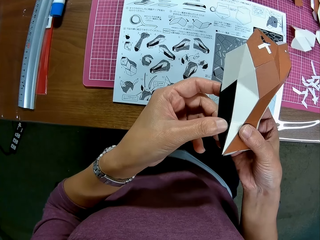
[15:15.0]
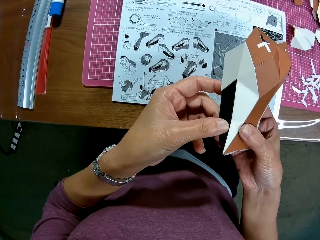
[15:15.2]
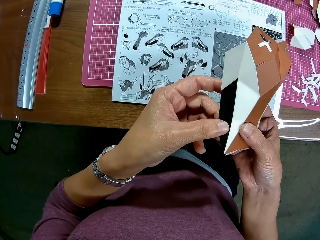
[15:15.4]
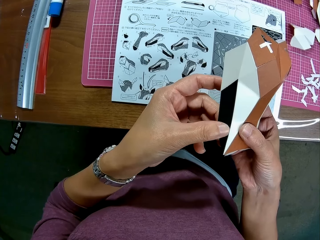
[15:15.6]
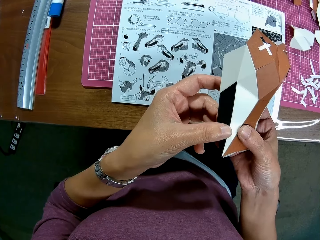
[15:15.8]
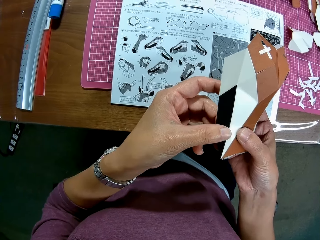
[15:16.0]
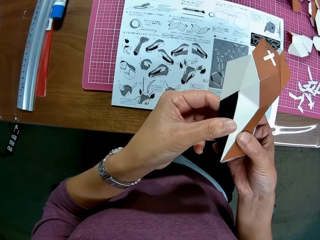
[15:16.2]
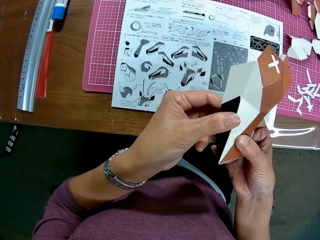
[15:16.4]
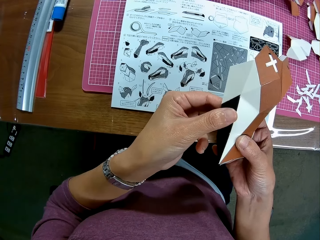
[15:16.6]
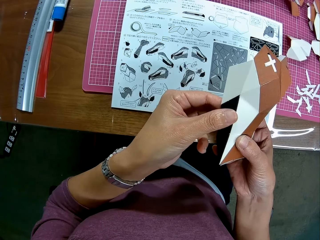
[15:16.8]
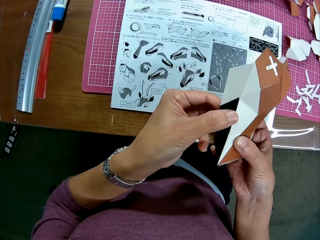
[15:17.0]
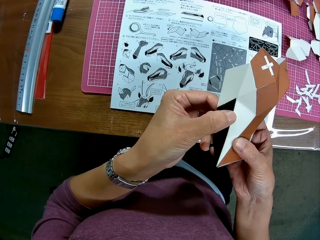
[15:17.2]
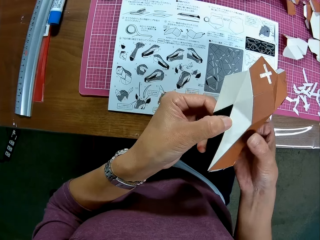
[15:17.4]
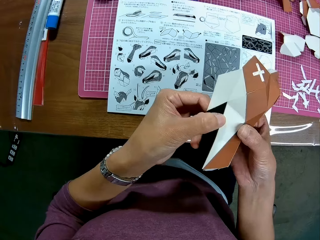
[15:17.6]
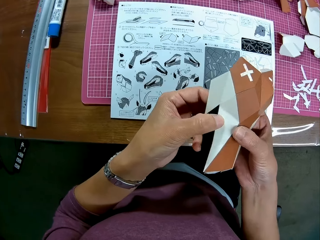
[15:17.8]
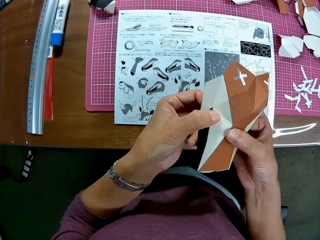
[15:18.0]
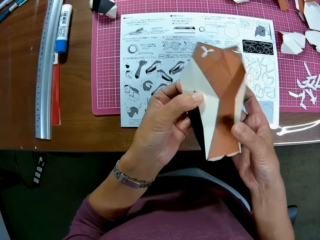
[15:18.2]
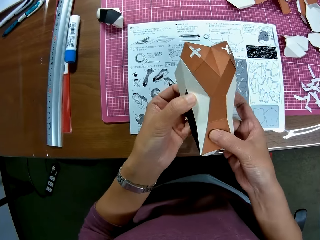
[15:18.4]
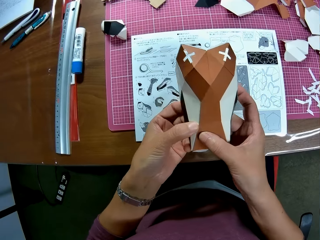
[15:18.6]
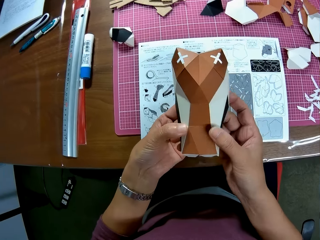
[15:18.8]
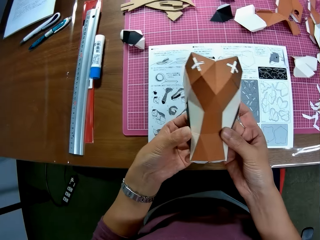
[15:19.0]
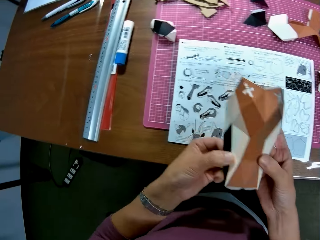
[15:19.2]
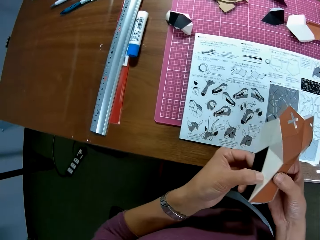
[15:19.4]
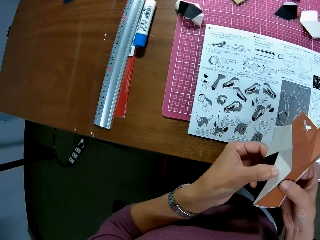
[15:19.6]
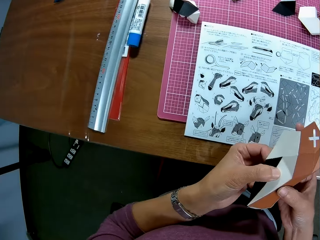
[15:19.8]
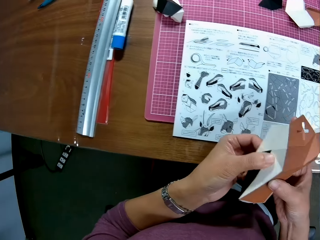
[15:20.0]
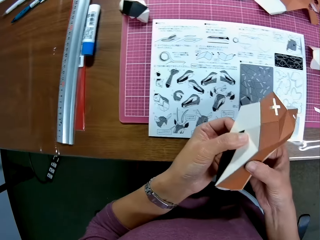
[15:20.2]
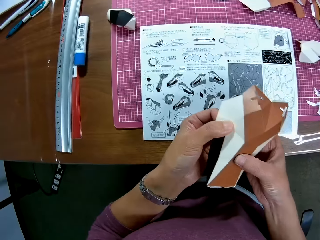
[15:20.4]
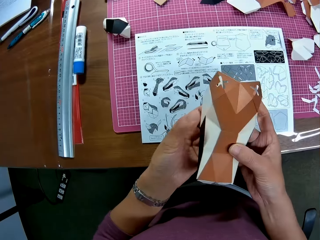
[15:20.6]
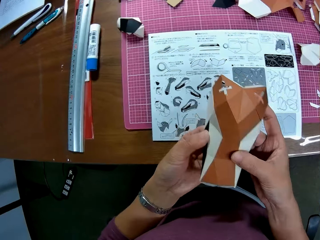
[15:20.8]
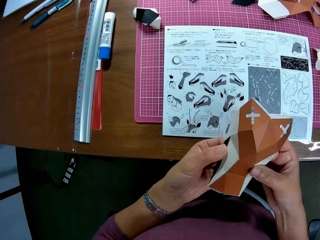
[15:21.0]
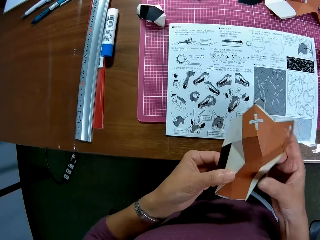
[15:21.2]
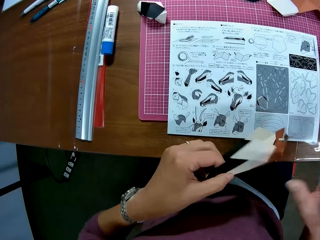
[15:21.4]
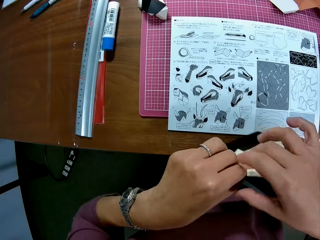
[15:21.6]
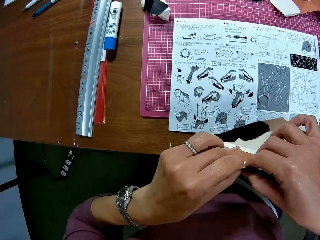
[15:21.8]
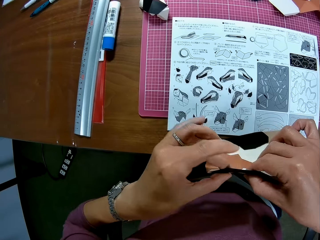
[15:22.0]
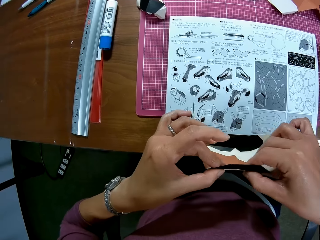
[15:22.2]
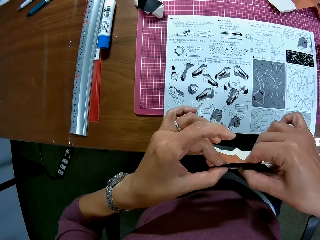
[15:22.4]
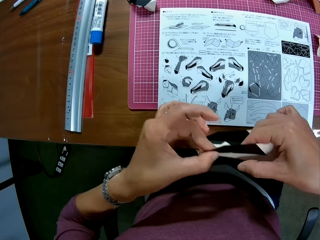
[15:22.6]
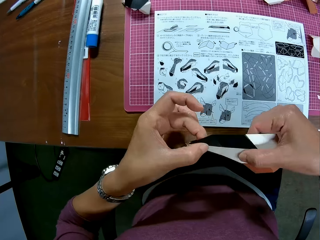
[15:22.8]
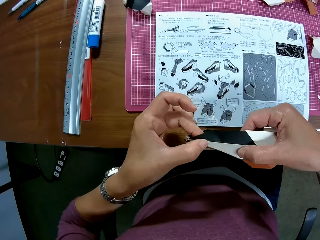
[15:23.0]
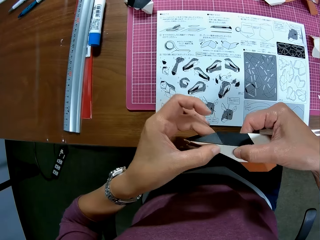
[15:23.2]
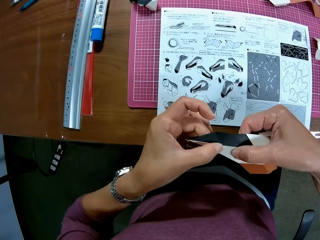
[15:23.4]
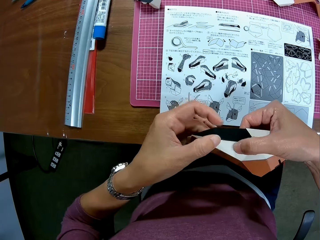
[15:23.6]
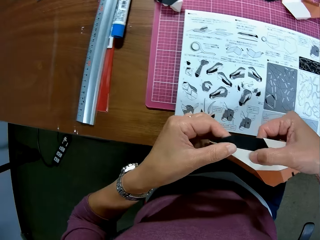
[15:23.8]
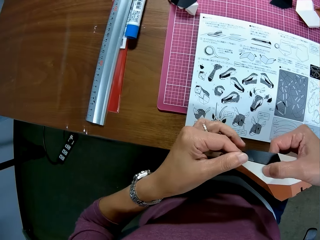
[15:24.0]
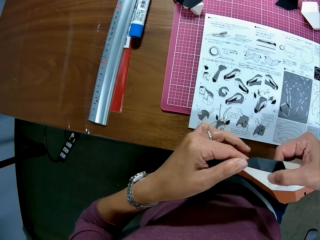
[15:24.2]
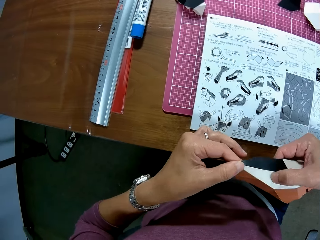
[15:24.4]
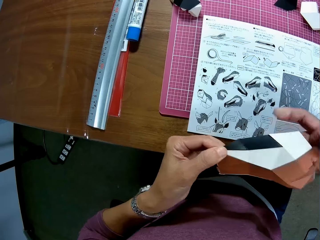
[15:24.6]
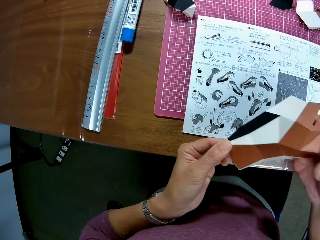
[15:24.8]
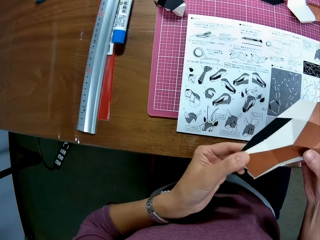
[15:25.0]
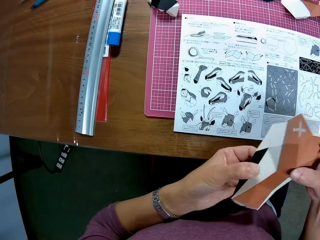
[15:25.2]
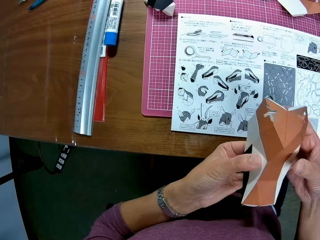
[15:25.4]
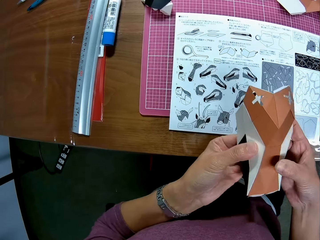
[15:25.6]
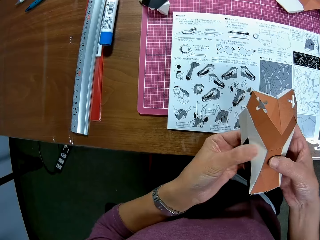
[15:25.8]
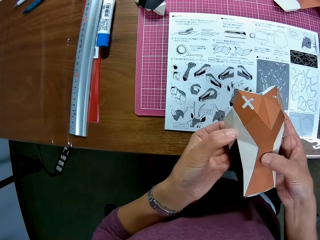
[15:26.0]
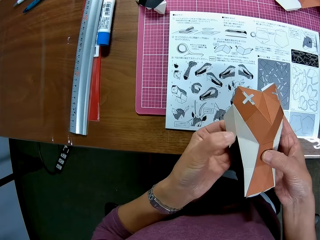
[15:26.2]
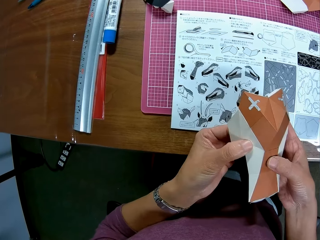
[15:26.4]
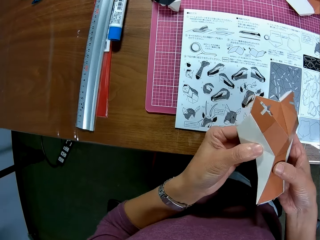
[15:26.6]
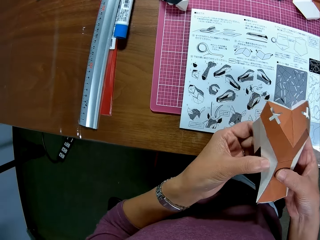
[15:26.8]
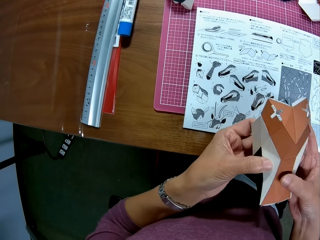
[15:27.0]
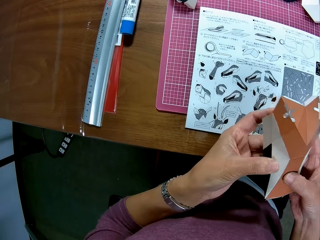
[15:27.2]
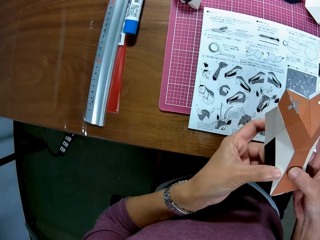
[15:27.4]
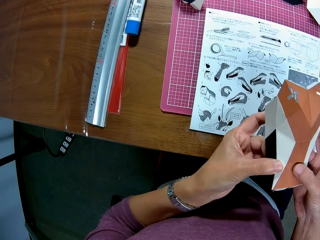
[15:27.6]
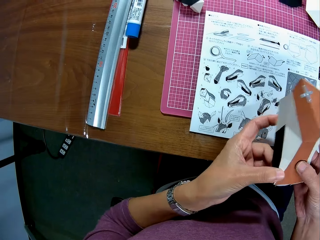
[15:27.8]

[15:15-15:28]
The camera wearer turns the craft paper. They fix pieces of craft paper together. They turn the craft paper. They fix pieces of craft paper together.

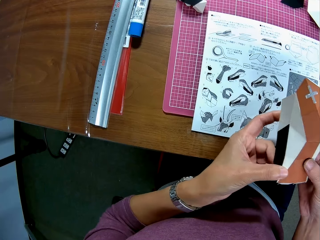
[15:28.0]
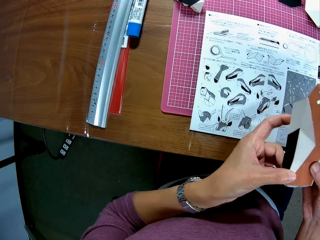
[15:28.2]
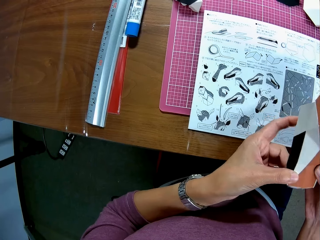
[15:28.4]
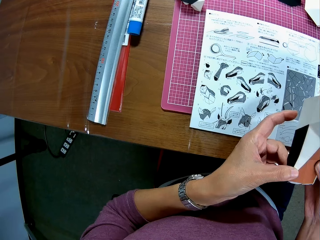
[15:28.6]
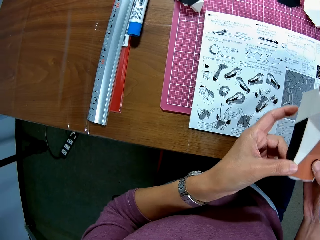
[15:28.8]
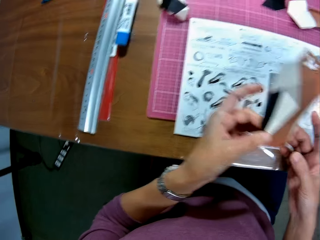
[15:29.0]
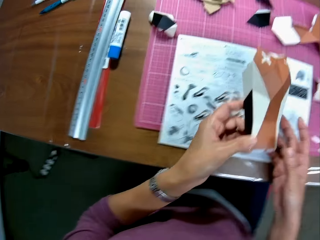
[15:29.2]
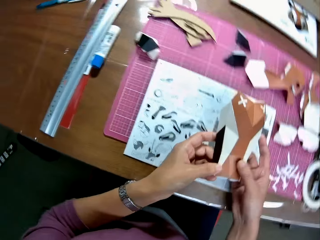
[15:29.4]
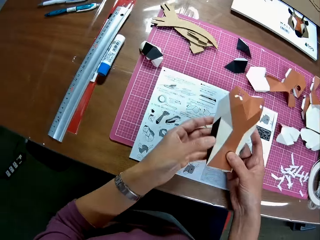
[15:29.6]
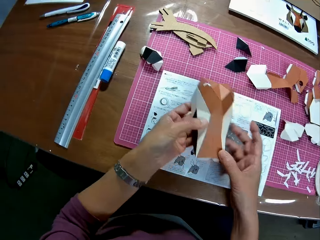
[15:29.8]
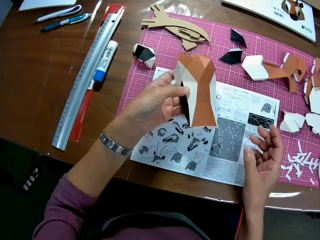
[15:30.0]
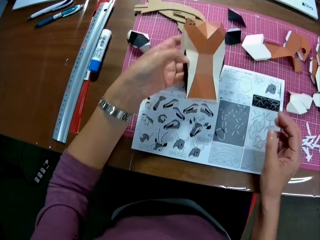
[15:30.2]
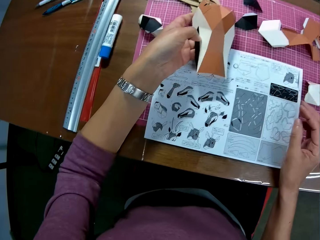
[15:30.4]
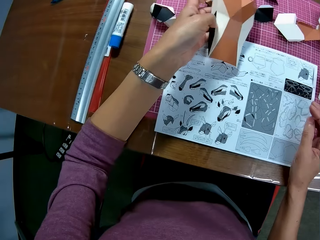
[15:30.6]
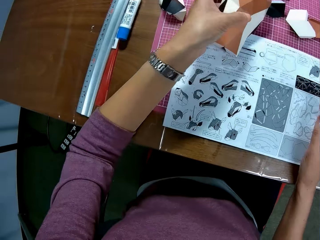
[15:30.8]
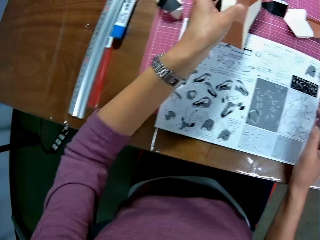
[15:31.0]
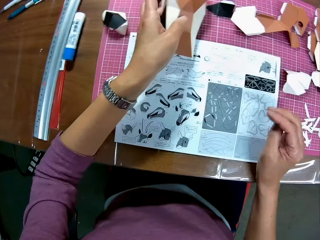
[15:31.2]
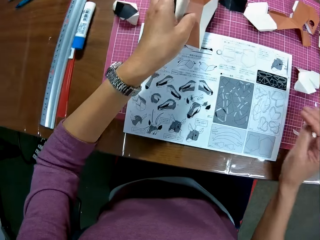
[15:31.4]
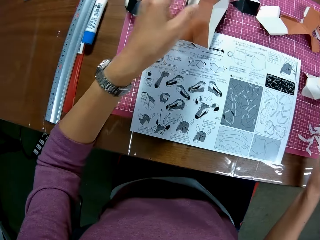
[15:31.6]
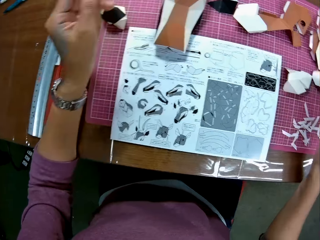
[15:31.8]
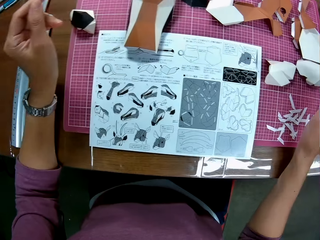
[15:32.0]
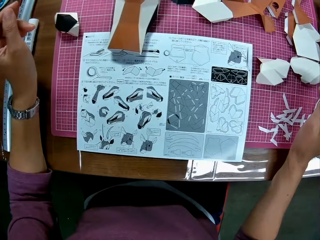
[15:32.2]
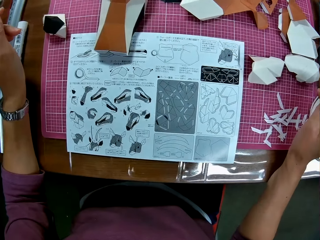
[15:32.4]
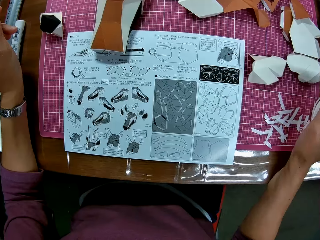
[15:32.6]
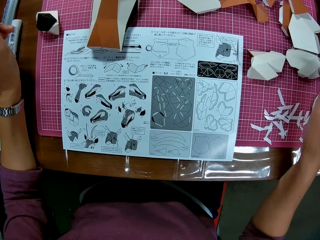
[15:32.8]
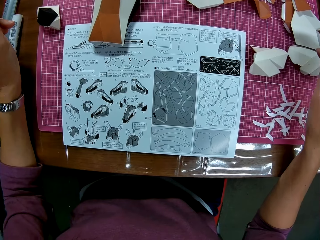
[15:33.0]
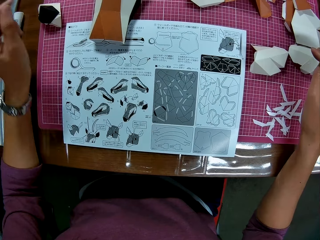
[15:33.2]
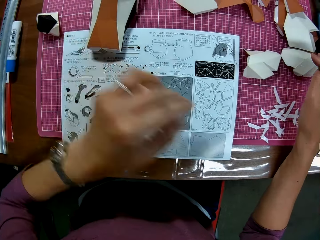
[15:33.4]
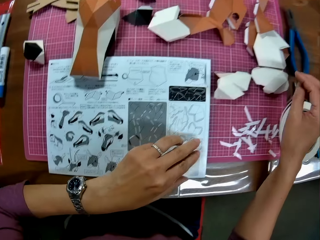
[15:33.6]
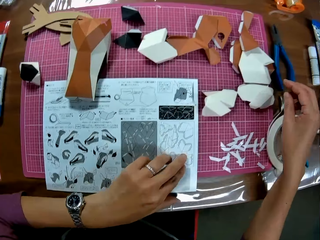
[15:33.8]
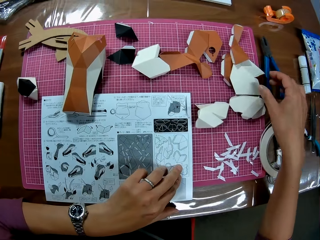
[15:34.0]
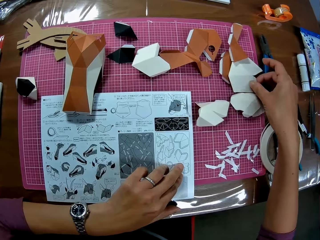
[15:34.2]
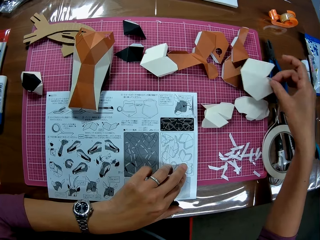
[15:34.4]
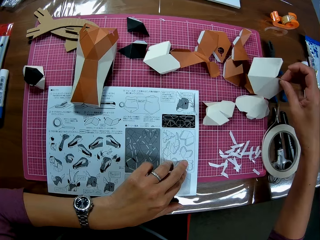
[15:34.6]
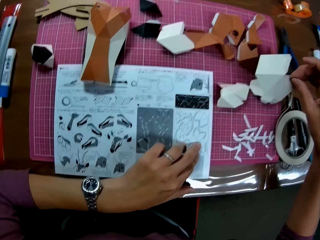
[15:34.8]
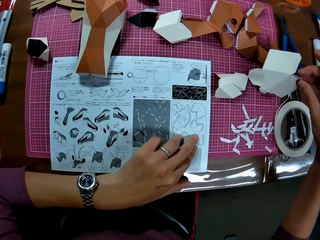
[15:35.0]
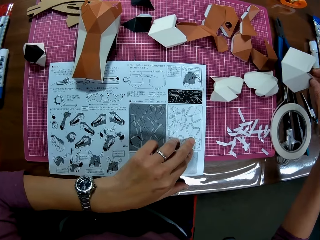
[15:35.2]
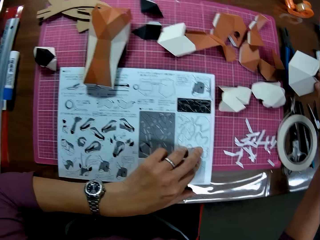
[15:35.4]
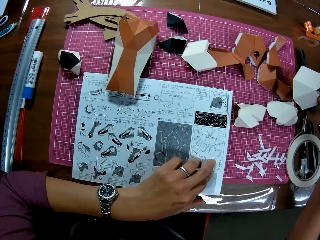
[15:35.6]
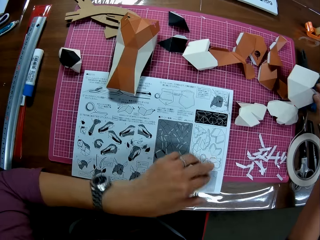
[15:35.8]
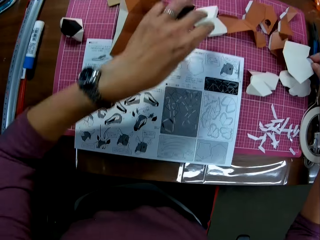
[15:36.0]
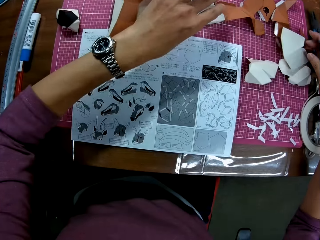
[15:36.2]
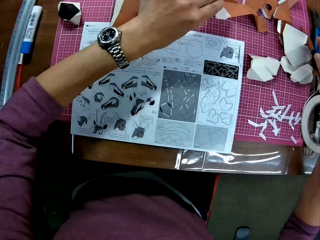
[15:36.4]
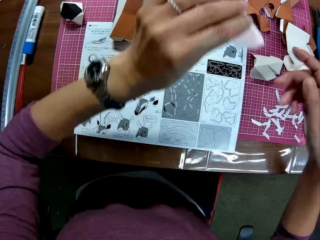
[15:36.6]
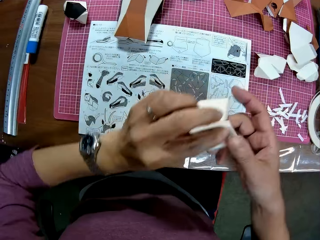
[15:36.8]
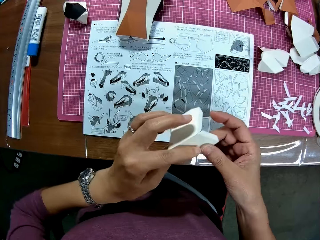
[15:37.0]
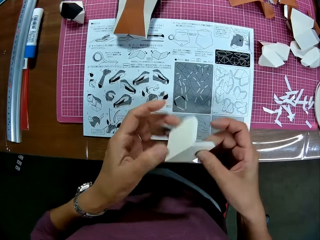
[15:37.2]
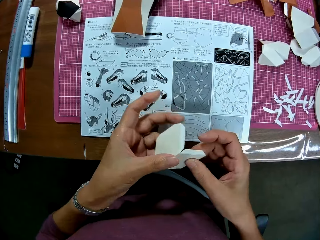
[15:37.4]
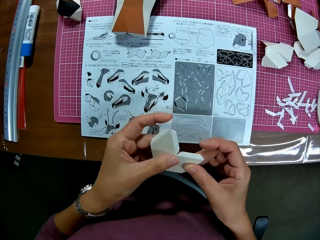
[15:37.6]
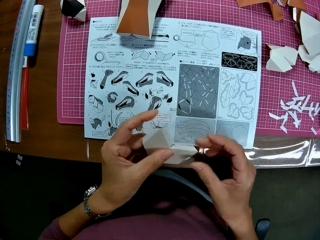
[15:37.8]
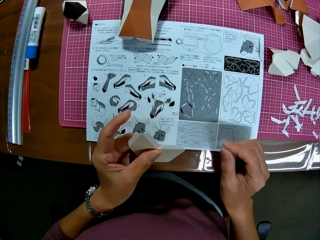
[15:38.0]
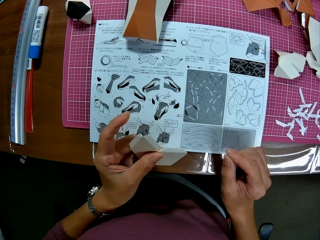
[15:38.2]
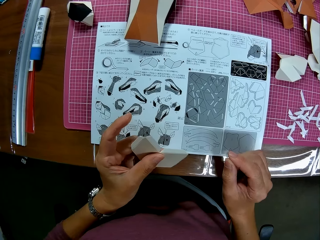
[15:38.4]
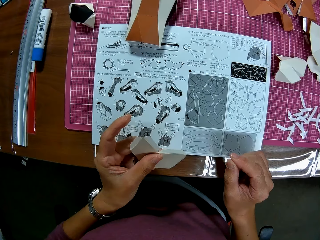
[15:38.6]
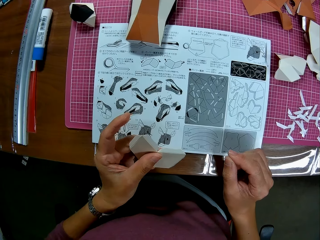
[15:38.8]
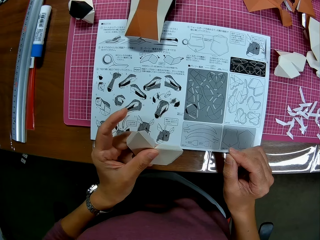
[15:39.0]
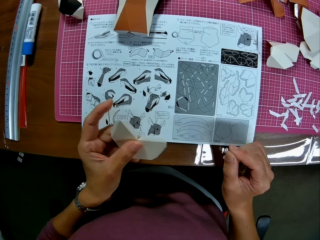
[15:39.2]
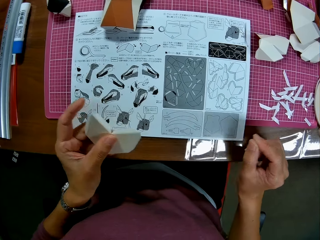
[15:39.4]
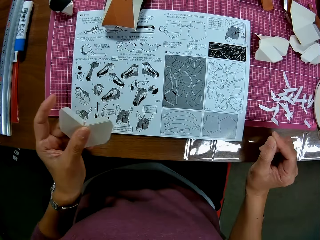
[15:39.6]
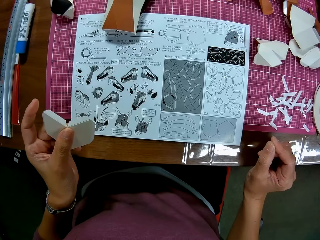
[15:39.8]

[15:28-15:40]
The camera wearer puts the craft paper on the cutting mat. They look around the cutting mat. They move around the cutting mat. They hold the booklet. They pick up a piece of paper from the cutting mat. They look around the cutting mat. They put the paper on the cutting mat. They pick up a piece of paper from the cutting mat. They unfold a craft paper. They put their hands on the table. They look at the instruction booklet. They move their hands on the table.
